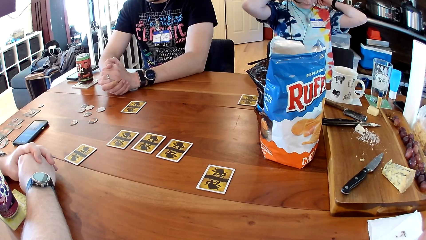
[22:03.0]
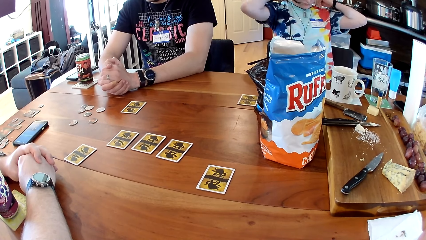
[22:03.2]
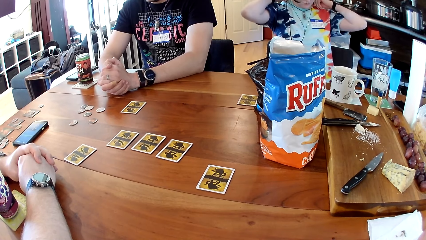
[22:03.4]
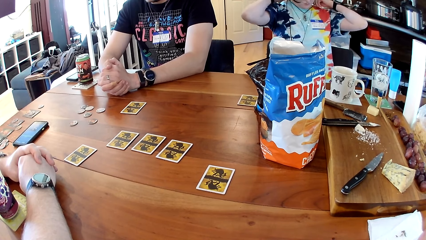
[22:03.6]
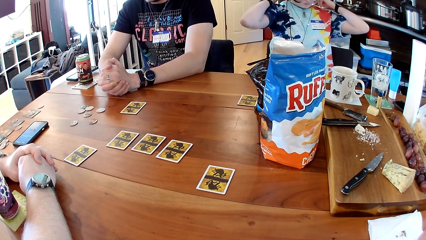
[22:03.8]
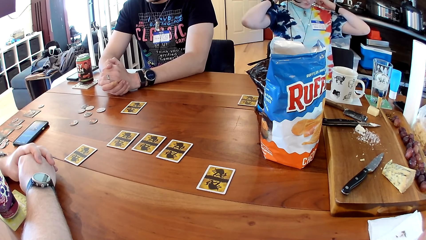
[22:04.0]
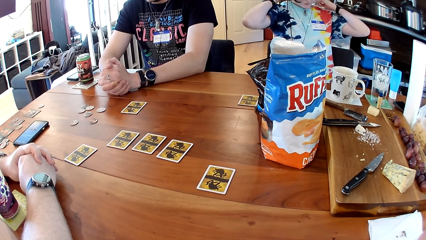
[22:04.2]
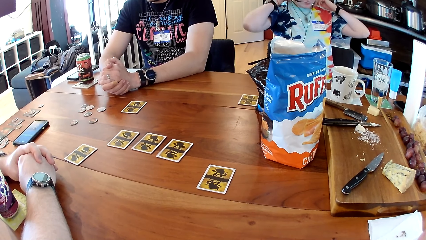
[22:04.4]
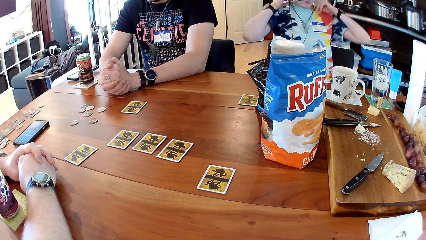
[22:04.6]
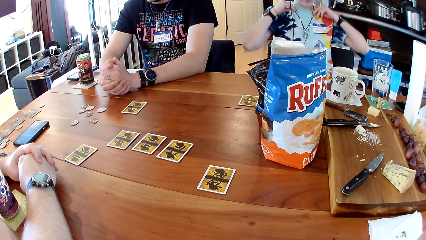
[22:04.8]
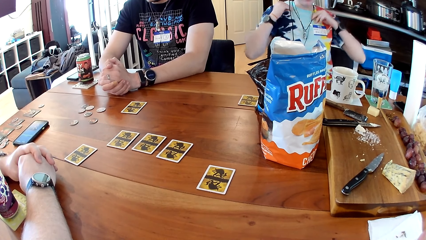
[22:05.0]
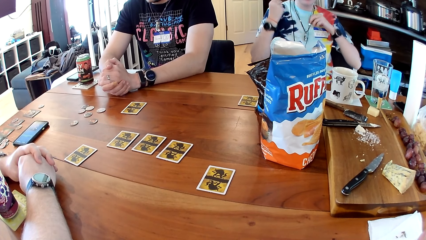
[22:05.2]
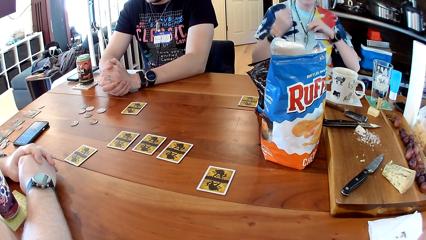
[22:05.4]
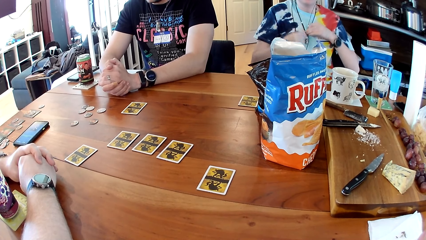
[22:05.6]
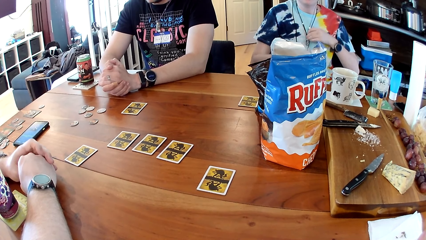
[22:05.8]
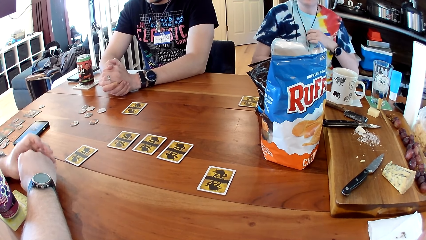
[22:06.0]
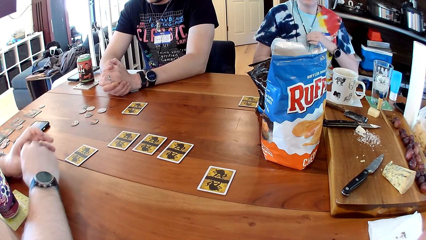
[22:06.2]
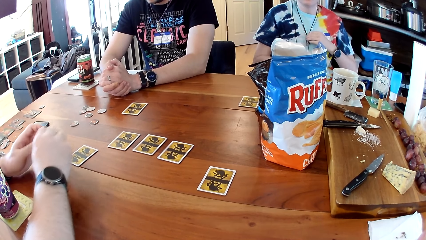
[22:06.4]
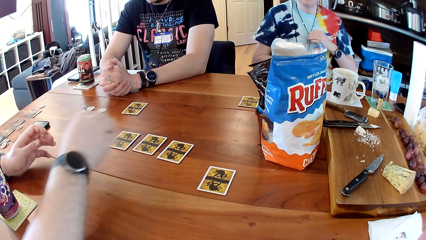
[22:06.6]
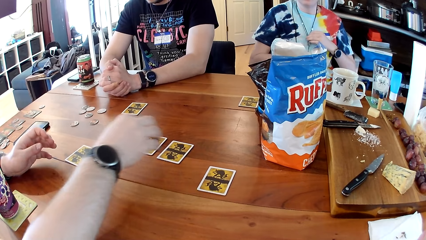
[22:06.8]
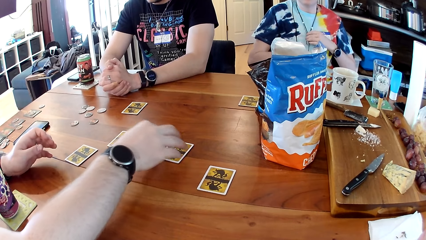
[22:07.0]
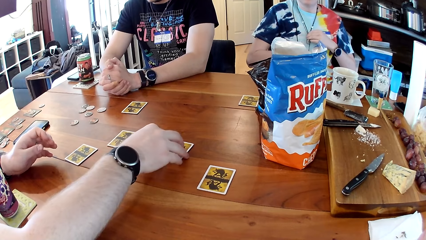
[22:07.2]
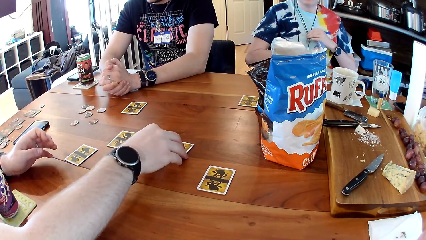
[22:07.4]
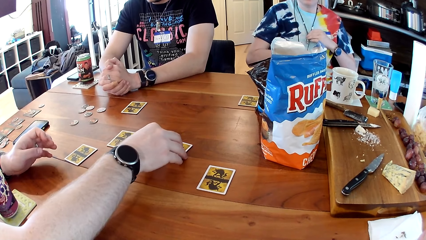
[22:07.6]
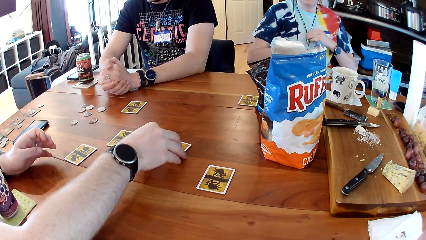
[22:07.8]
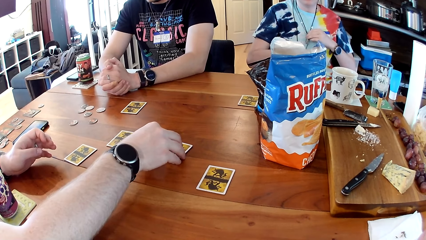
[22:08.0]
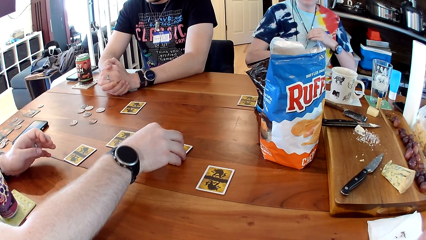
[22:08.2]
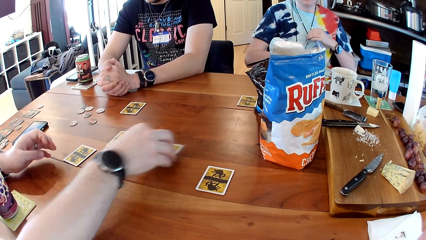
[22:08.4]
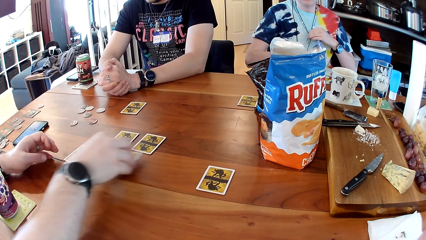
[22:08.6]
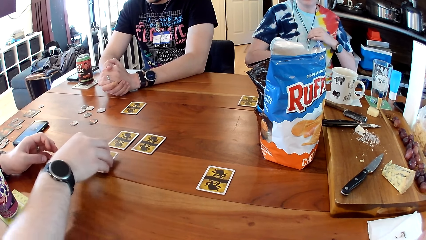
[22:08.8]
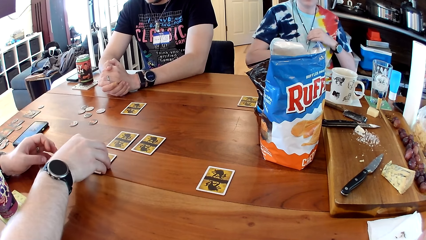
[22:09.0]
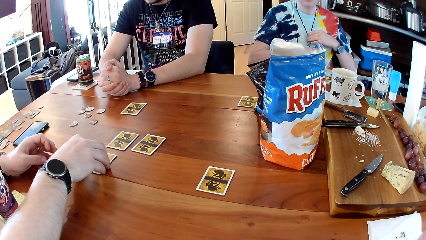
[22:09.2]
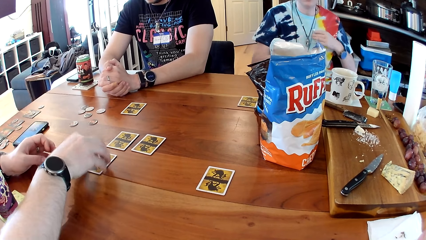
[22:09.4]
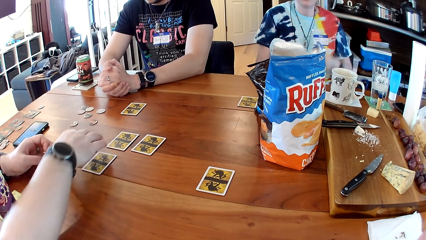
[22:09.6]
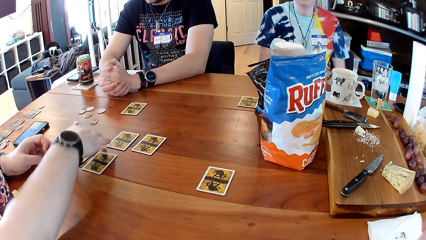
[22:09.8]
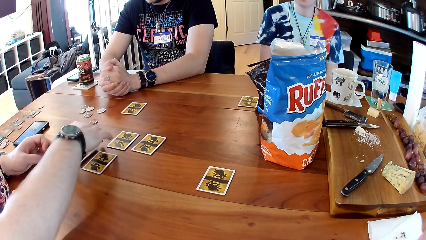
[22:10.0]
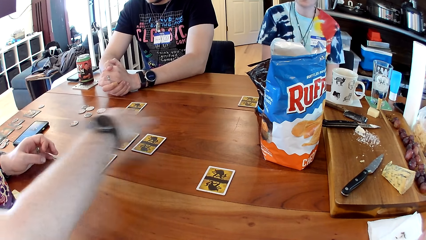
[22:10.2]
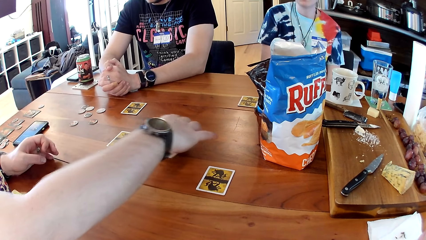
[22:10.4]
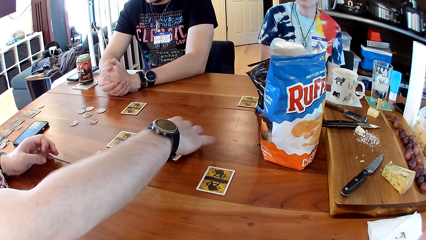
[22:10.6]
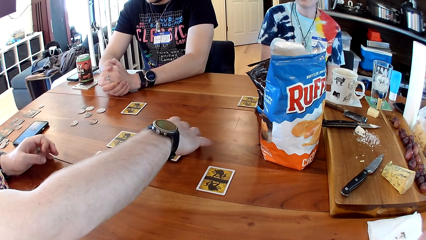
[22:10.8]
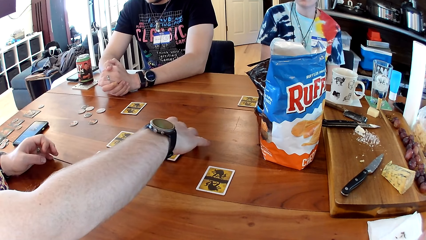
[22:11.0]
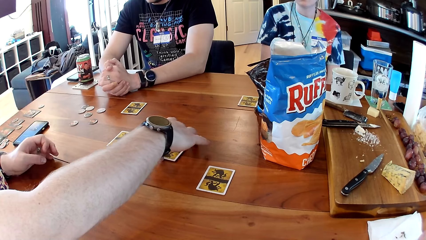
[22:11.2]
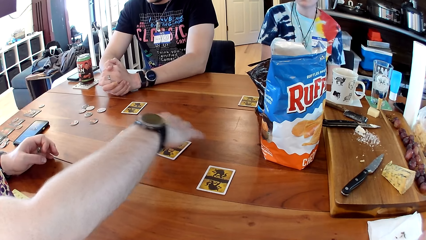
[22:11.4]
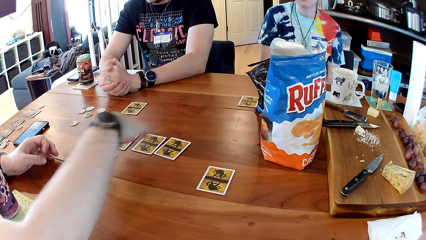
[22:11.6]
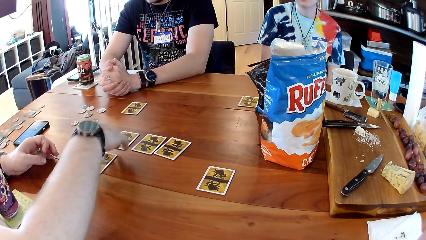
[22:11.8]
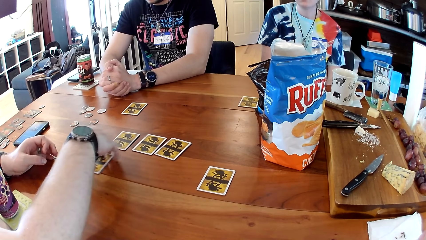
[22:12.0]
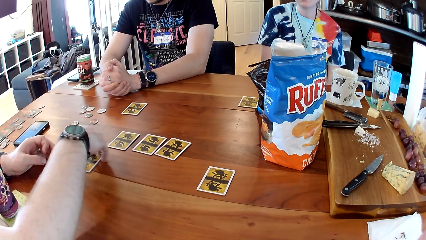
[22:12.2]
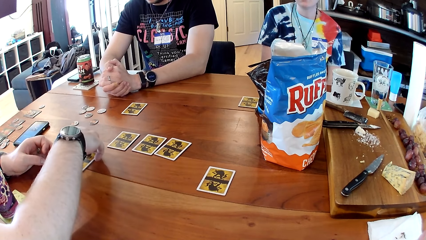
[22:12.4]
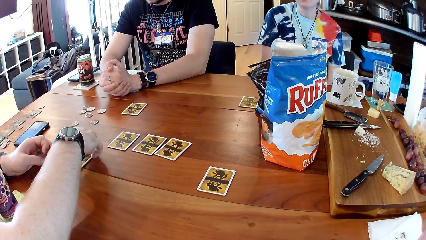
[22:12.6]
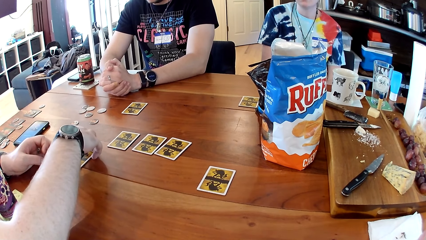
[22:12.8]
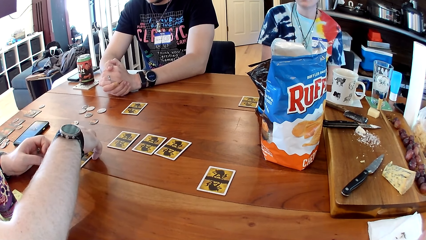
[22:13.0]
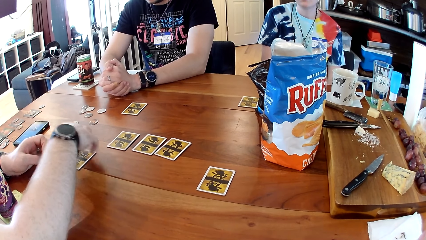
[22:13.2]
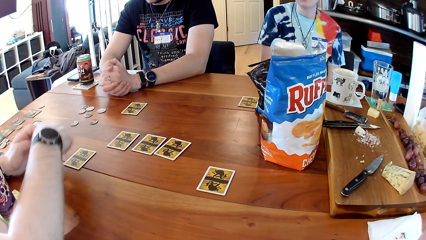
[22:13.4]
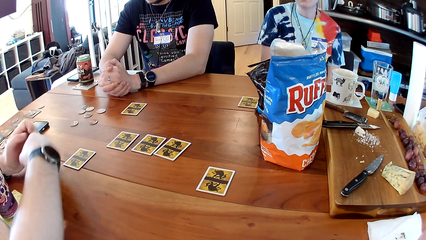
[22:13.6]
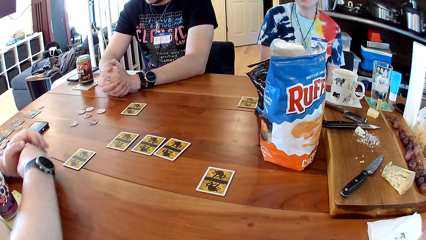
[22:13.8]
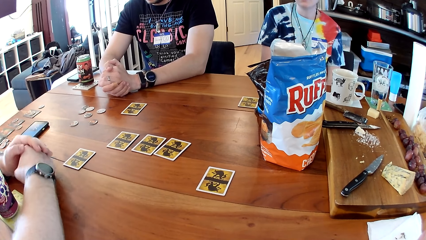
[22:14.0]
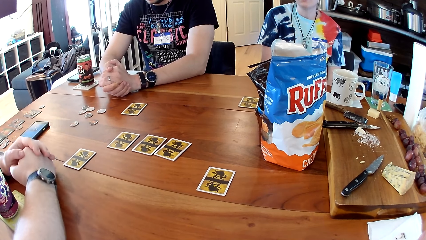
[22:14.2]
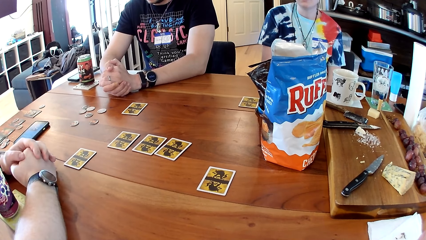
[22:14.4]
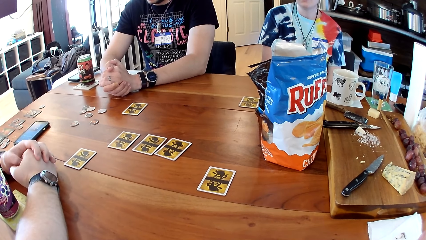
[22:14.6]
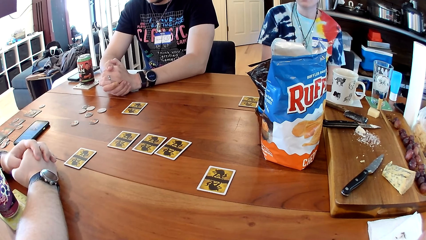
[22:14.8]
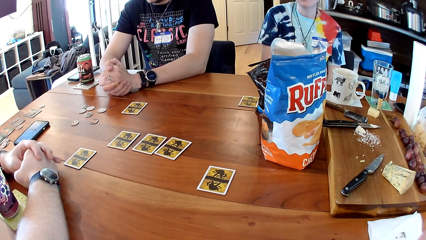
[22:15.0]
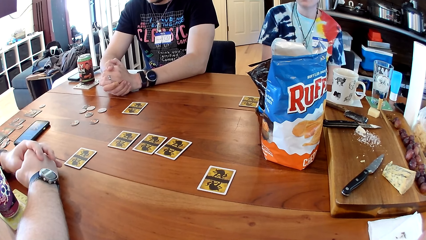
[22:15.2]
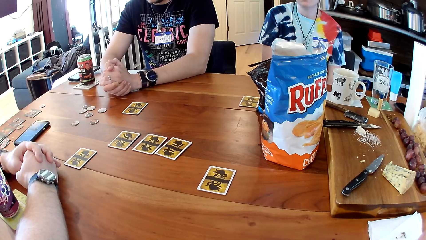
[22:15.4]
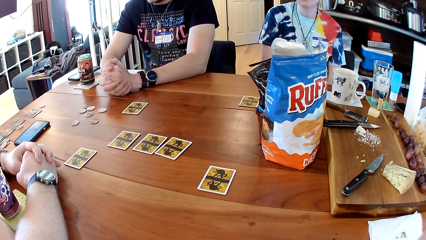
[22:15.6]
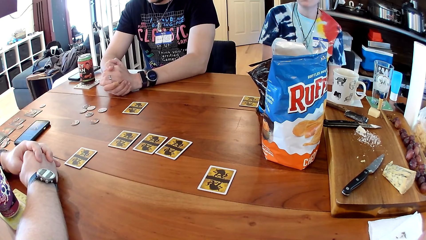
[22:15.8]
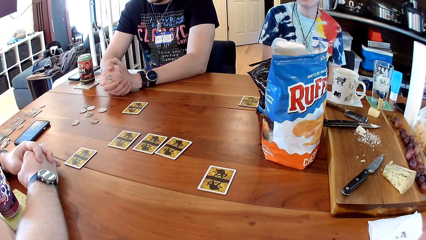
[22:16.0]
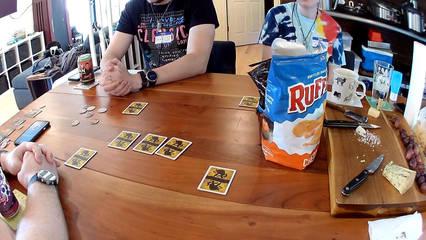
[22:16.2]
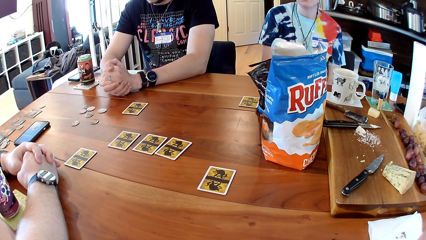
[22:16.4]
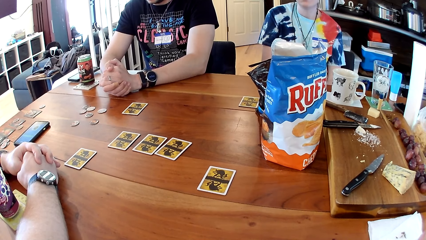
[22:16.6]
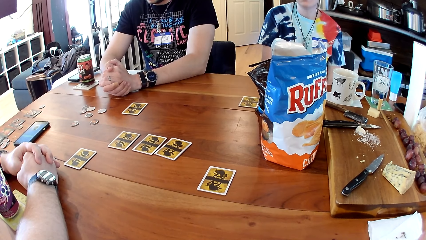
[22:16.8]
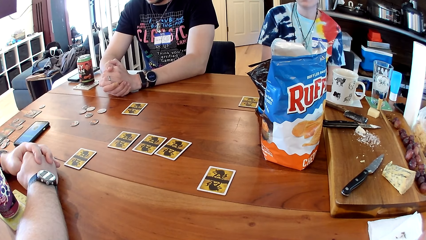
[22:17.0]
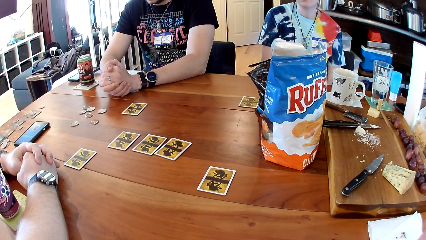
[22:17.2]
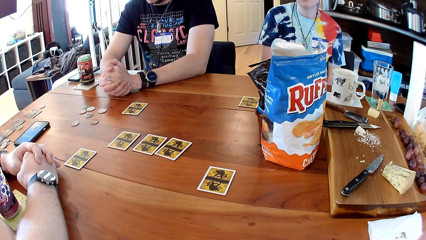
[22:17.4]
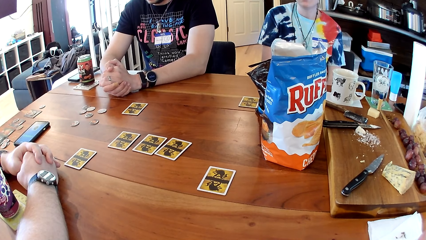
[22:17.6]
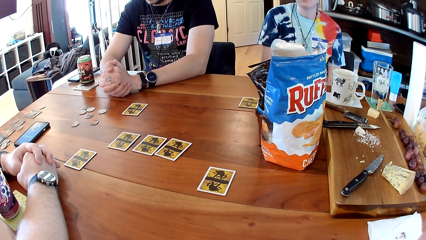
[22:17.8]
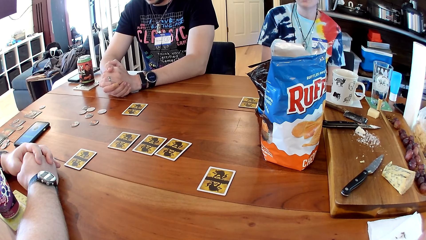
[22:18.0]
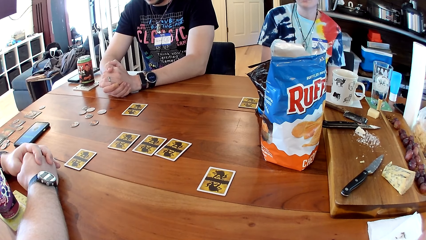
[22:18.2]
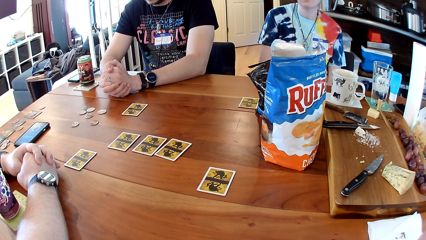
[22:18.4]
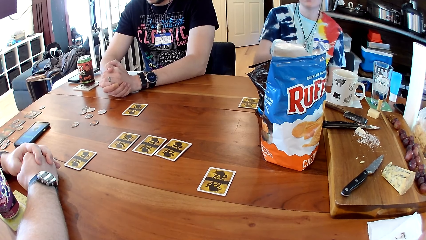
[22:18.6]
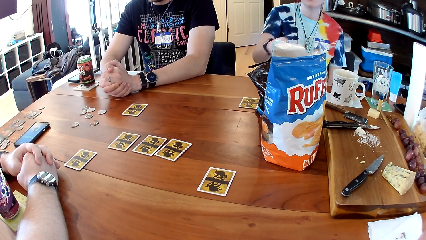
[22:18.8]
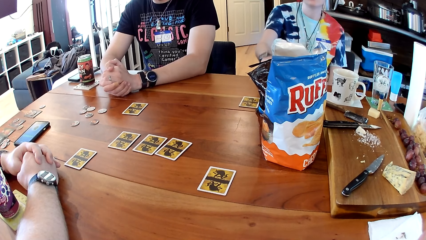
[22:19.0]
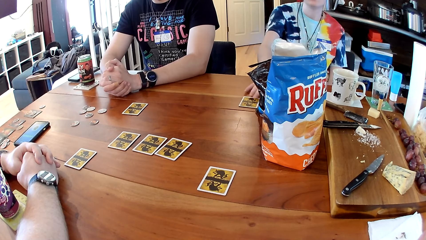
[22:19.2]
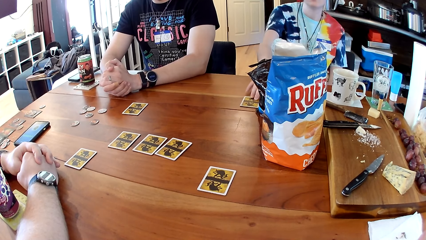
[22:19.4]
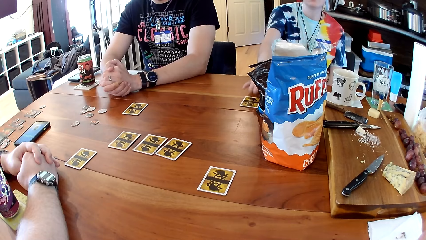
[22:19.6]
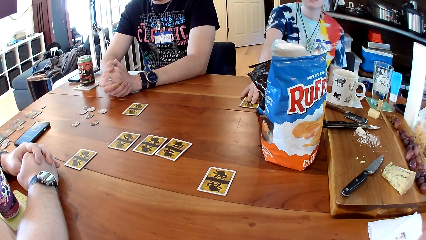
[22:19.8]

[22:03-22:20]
A woman puts down her hands. A man picks up the game card from the table with his right hand. The man drops the game card on the table with his right hand. The man picks up the game card from the table with his right hand and drops the game card on the table with his right hand. The man holds the card. The man adjusts the game card on the table with his right hand. The man folds his hands on the table.
